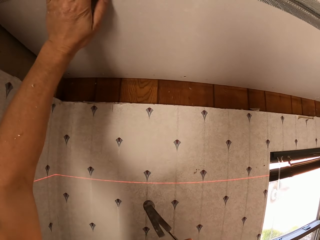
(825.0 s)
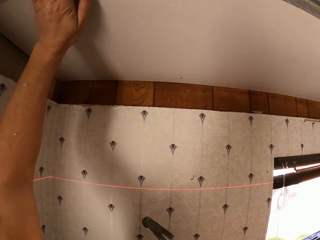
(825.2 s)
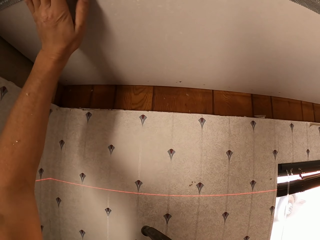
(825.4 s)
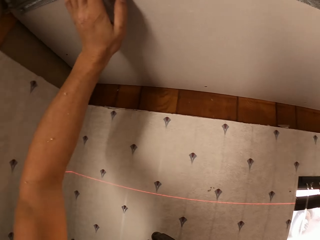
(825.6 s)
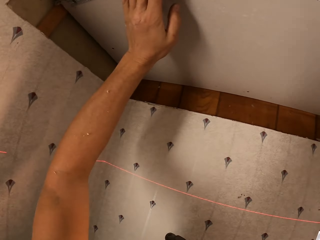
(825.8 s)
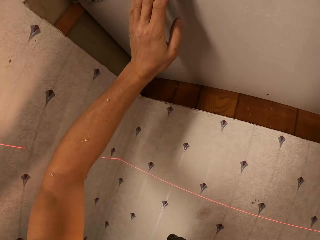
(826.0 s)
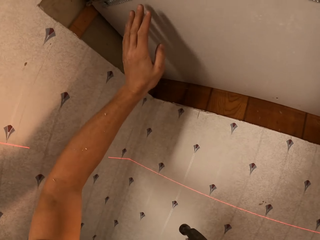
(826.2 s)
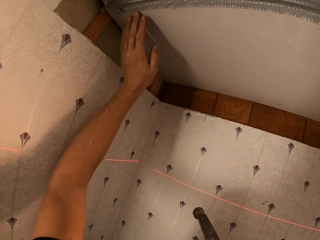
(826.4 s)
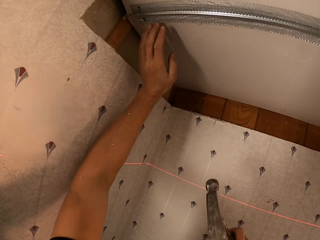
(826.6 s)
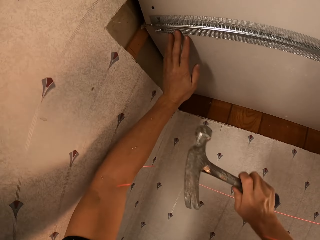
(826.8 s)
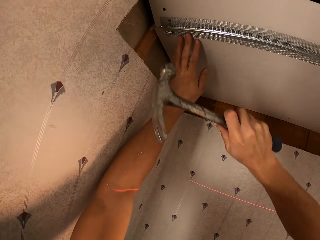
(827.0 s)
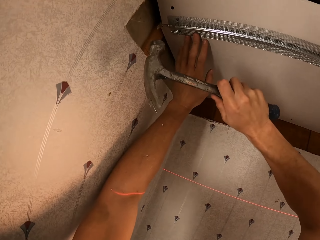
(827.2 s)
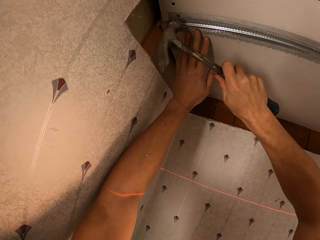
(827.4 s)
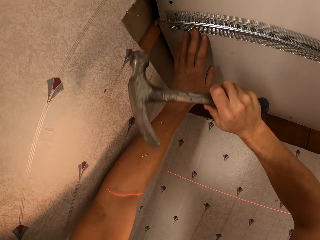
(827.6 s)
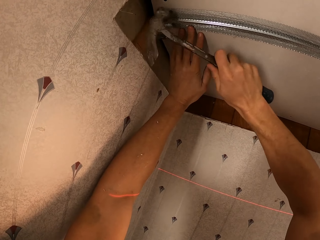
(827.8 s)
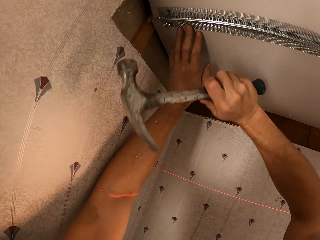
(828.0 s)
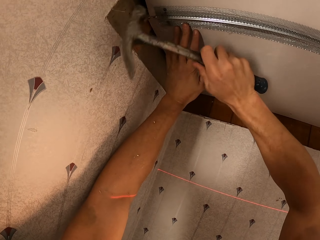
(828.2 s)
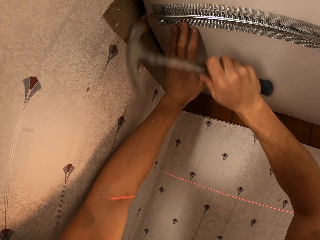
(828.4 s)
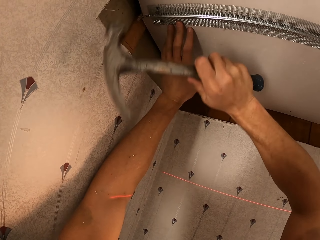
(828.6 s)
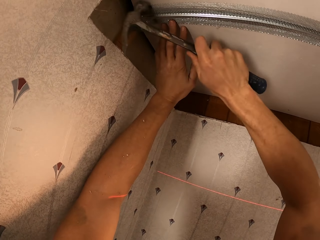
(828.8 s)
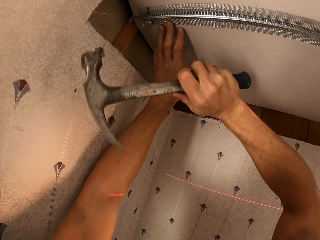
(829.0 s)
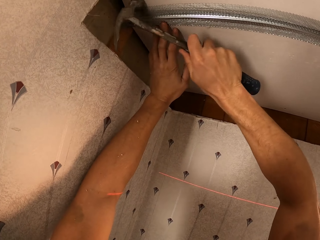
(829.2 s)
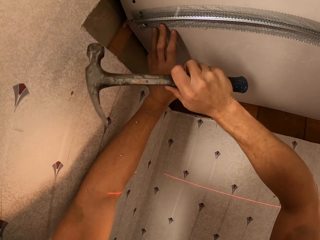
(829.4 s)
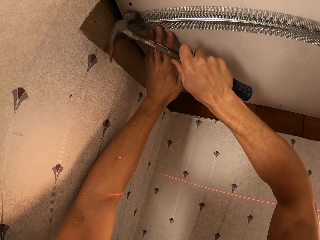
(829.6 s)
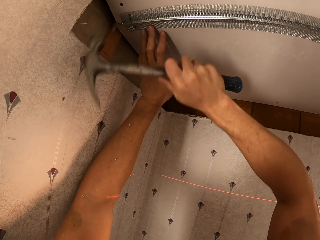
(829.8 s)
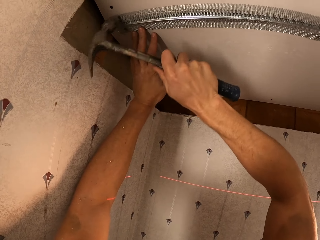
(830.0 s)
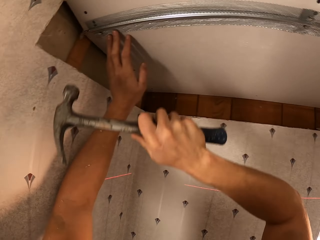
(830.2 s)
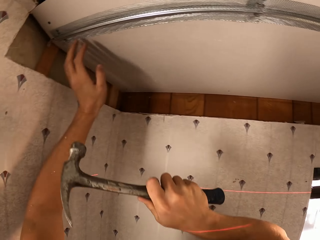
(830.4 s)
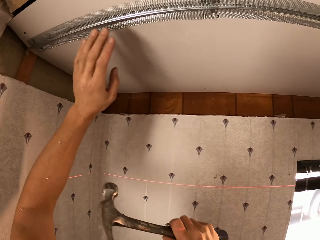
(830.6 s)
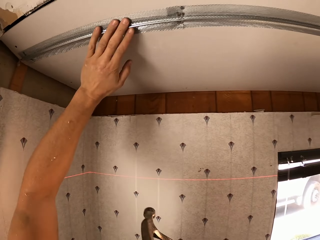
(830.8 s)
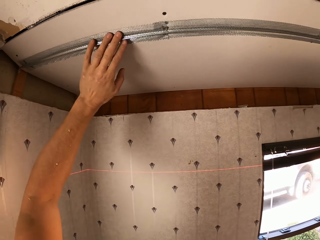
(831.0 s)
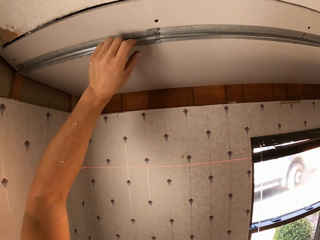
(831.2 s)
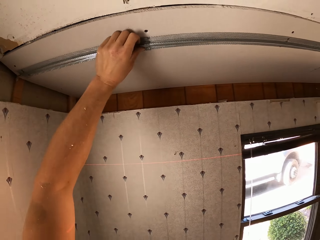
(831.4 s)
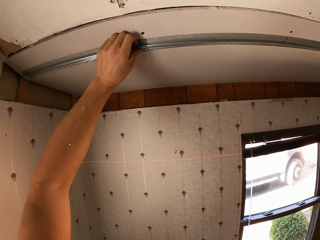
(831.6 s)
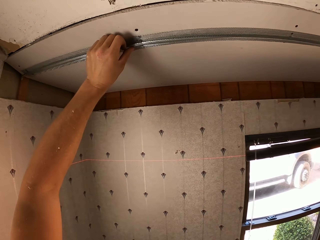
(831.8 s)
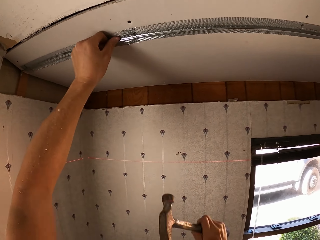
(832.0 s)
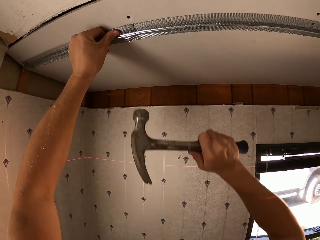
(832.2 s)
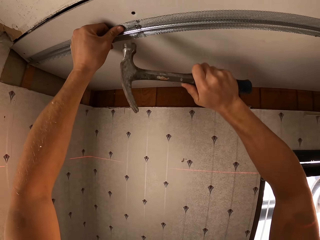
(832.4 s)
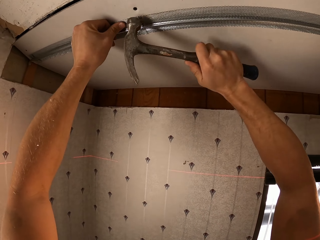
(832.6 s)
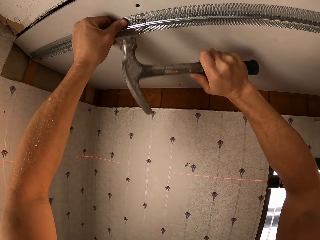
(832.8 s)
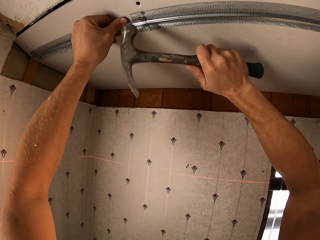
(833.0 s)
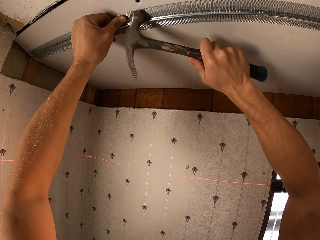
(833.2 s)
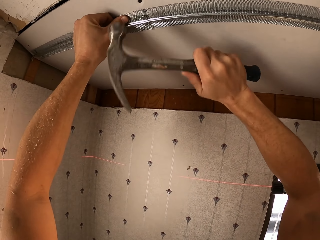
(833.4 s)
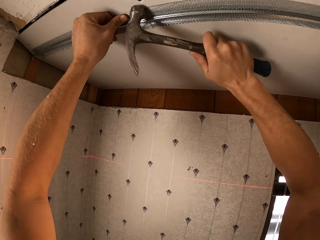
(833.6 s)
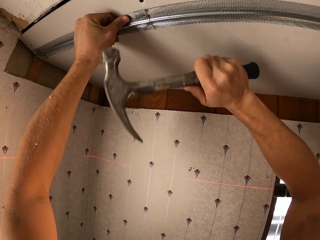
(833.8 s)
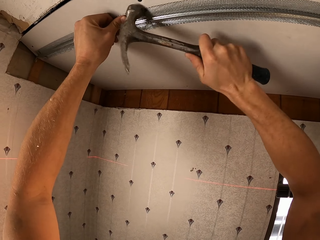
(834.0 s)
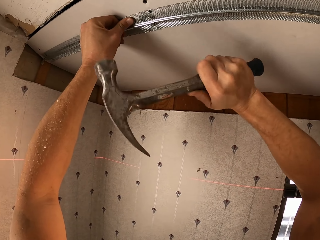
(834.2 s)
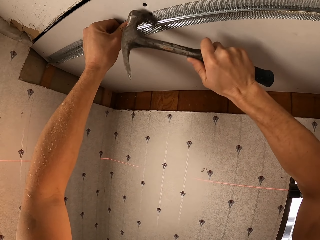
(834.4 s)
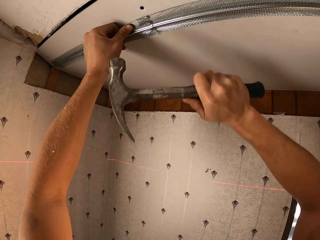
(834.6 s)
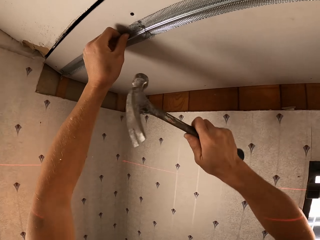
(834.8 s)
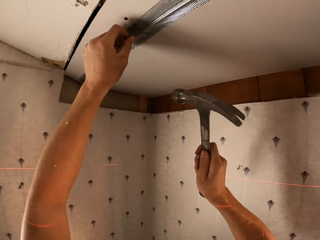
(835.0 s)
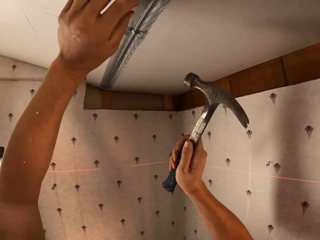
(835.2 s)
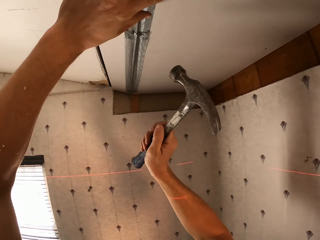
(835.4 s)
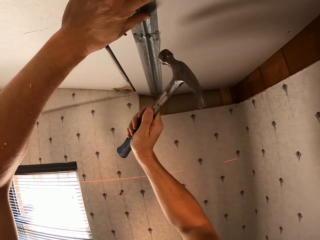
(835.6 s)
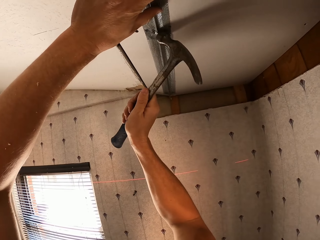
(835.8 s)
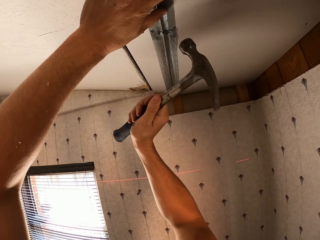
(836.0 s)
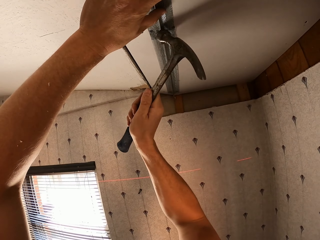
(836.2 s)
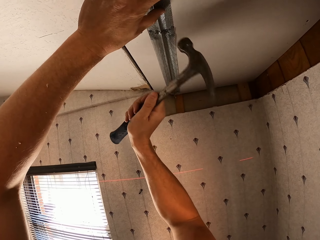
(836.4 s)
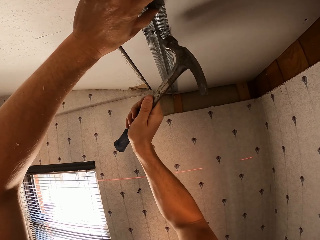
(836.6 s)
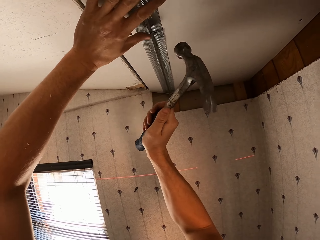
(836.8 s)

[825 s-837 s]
The camera wearer adjusts the mesh piece on the ceiling. They hammer the mesh on the ceiling. They adjust the mesh on the ceiling. They hammer the mesh on the ceiling.

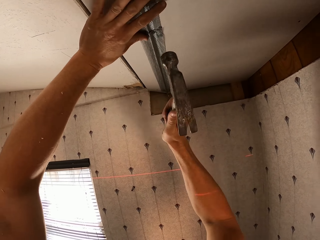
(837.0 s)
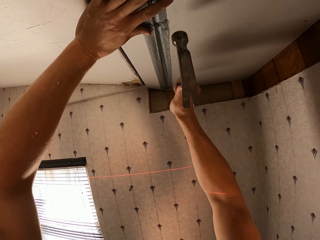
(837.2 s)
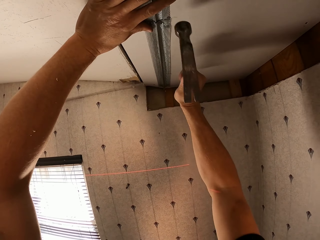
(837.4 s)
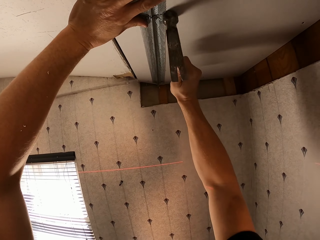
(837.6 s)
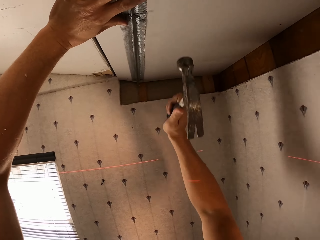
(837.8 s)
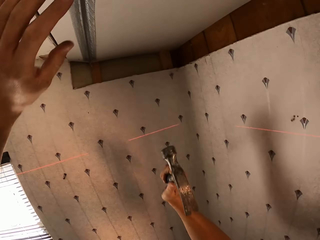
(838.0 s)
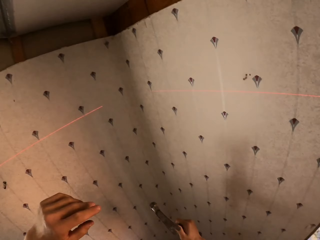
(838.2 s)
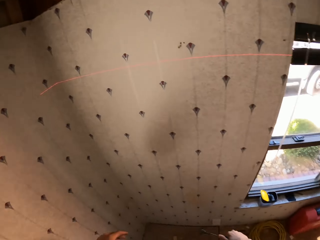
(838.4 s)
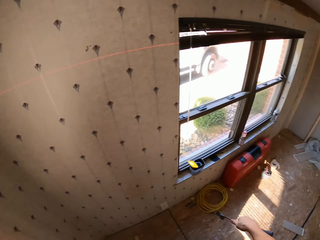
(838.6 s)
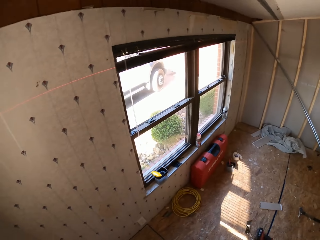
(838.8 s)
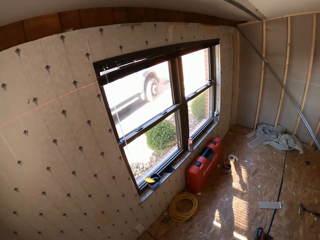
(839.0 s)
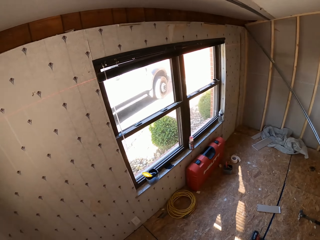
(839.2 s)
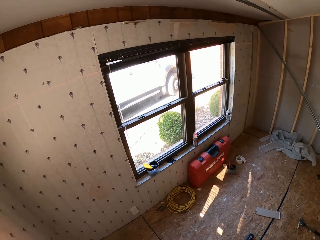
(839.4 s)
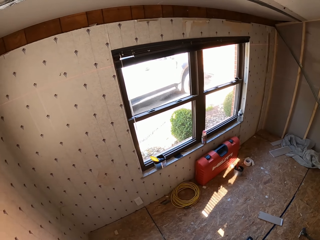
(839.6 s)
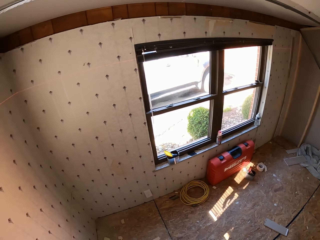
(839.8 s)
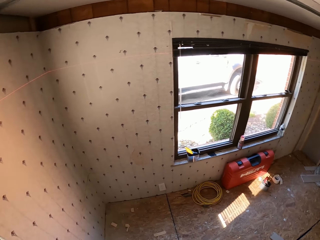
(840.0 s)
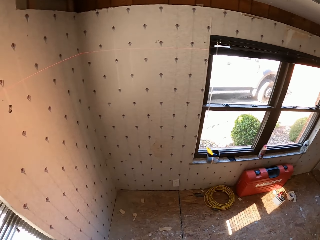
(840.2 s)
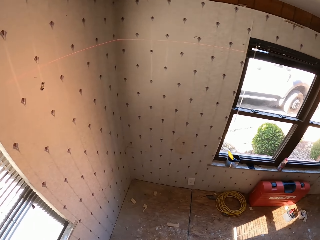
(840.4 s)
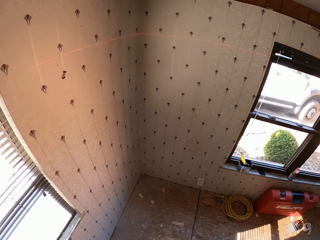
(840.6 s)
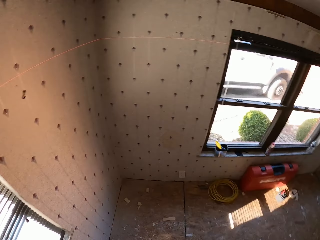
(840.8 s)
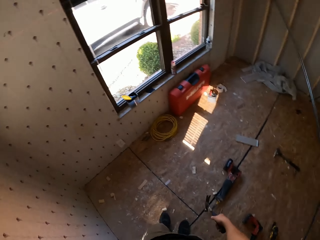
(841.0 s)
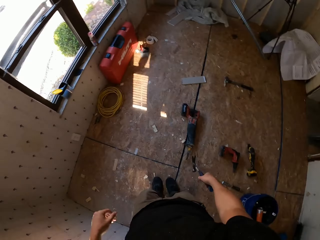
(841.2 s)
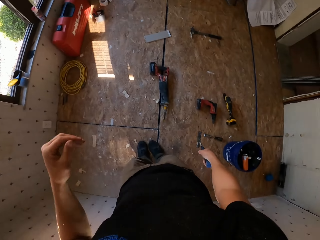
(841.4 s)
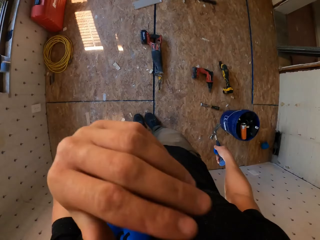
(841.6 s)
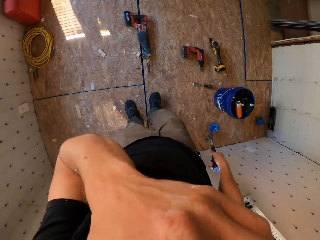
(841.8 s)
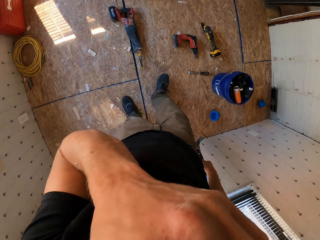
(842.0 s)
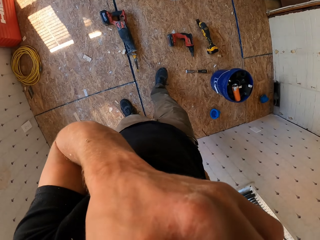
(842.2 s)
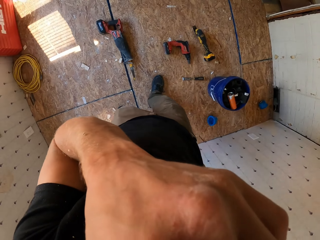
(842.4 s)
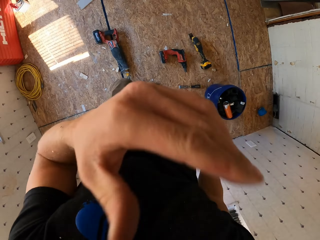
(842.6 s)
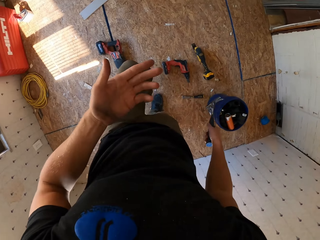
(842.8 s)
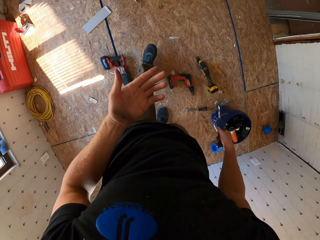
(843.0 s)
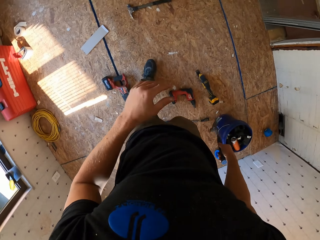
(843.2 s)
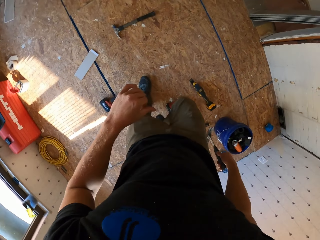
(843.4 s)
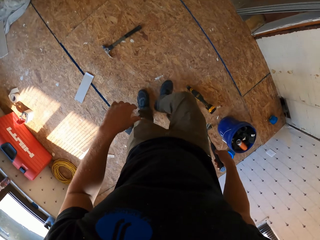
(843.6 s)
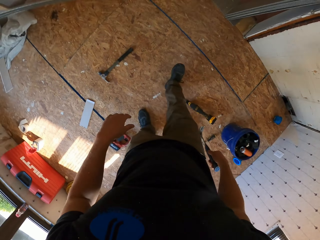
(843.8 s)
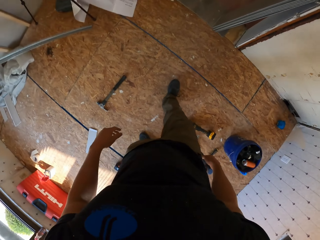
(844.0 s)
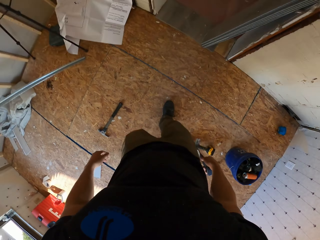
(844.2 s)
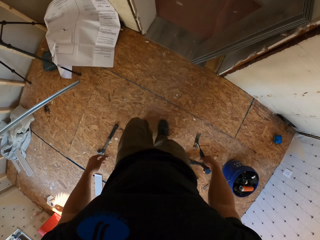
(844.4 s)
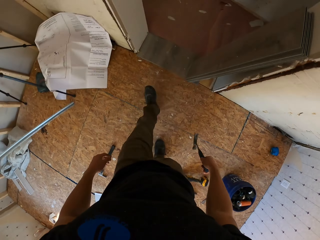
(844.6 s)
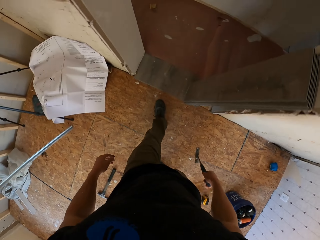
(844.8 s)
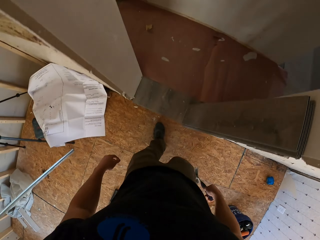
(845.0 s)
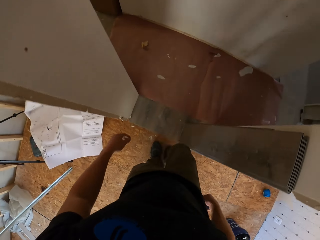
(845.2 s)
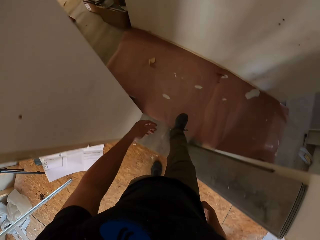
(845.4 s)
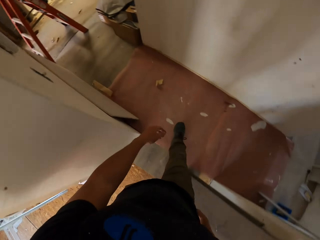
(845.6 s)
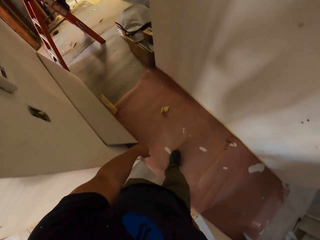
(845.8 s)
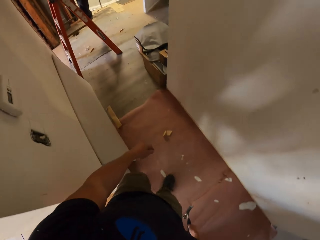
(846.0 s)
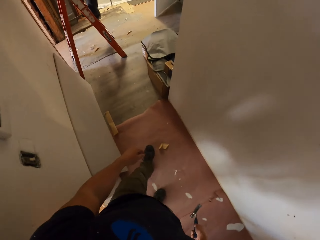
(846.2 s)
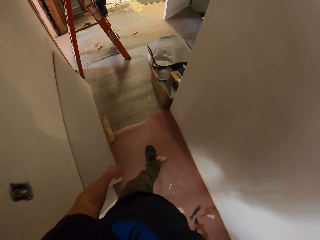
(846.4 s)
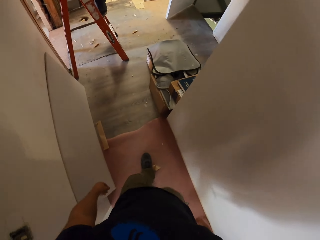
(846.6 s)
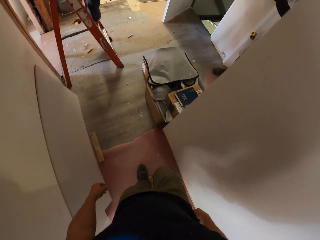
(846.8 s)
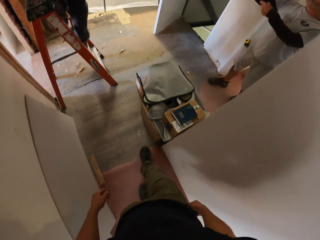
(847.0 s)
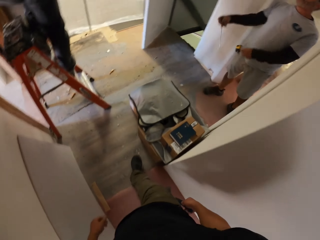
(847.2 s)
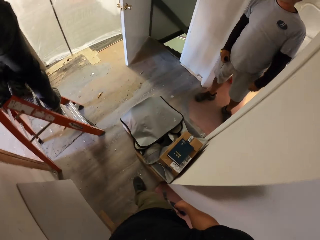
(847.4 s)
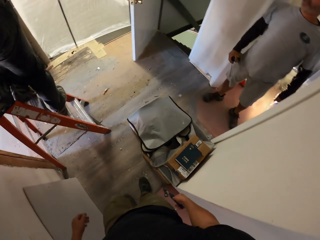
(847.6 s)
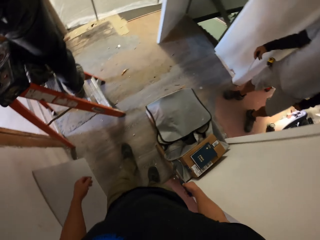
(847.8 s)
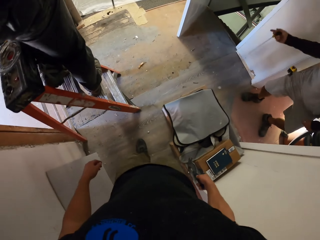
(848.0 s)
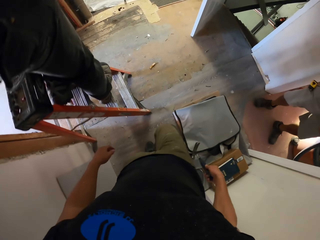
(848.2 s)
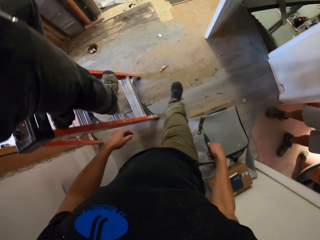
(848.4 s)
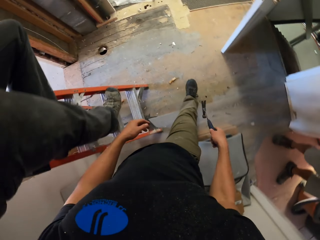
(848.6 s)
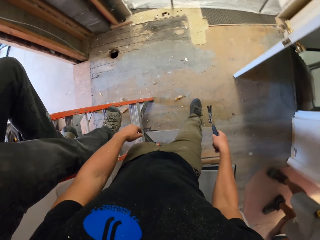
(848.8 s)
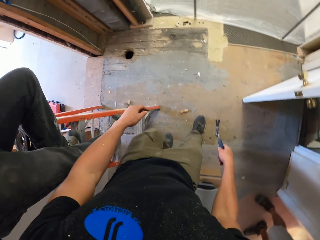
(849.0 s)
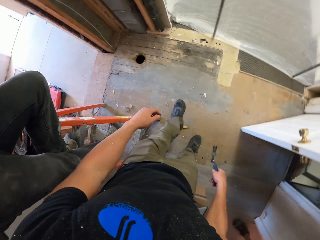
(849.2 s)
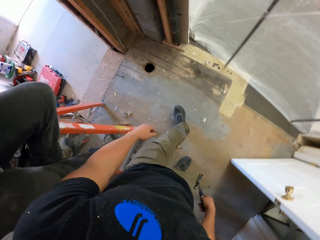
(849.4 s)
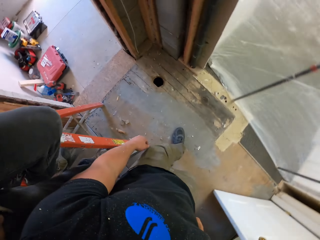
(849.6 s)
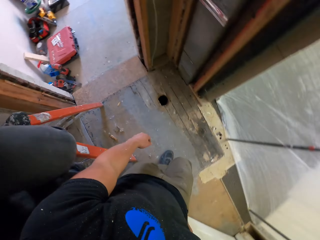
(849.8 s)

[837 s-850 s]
The camera wearer looks around in the room. They touch the face. They view the hand. They walk around in the house.
